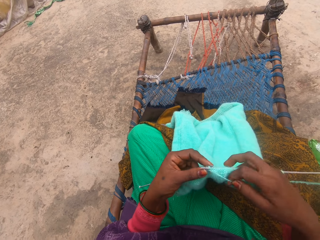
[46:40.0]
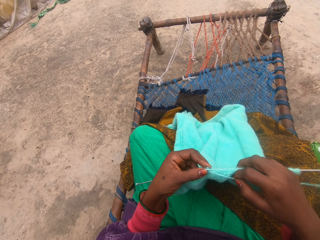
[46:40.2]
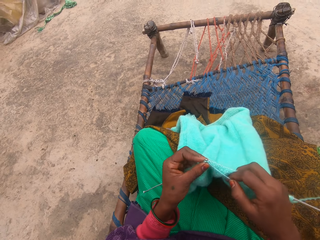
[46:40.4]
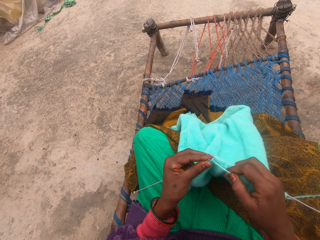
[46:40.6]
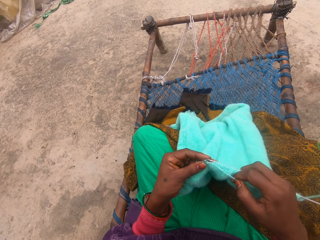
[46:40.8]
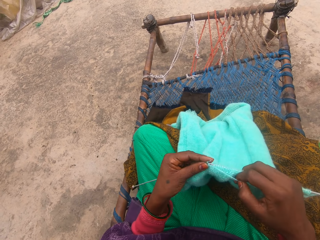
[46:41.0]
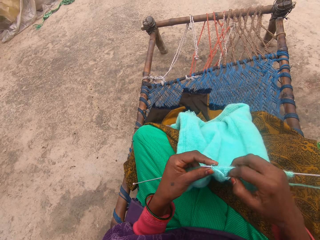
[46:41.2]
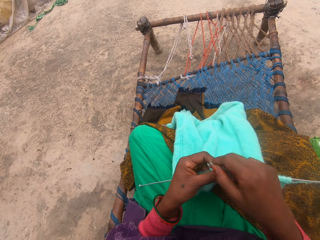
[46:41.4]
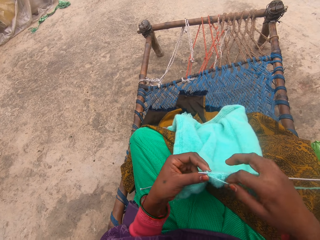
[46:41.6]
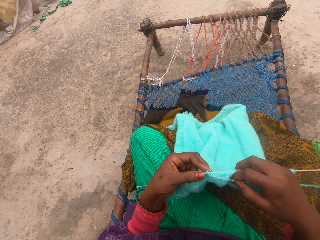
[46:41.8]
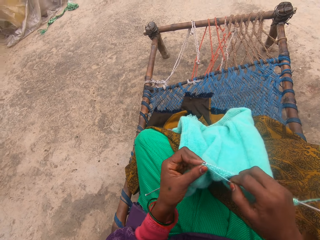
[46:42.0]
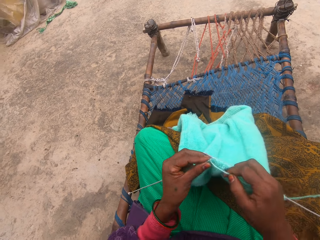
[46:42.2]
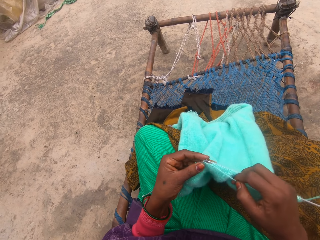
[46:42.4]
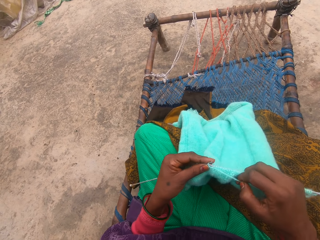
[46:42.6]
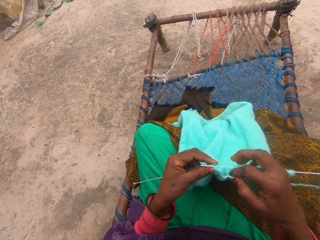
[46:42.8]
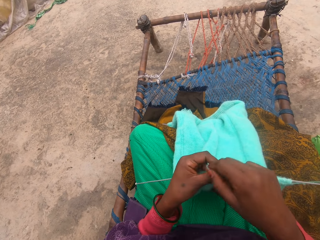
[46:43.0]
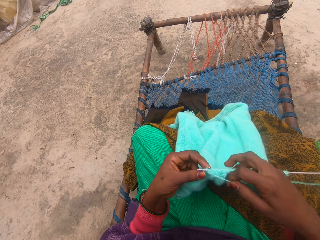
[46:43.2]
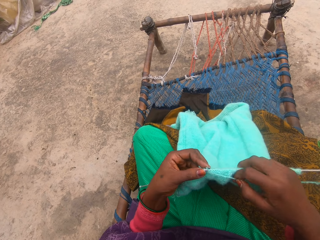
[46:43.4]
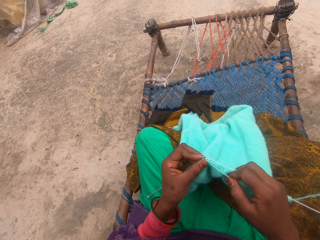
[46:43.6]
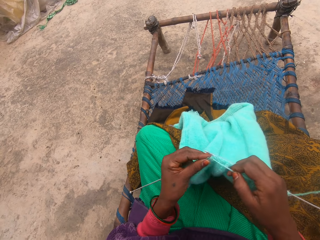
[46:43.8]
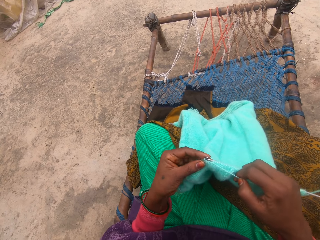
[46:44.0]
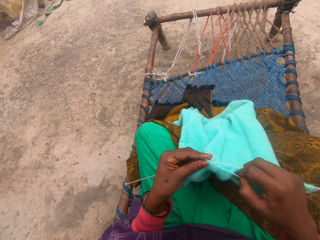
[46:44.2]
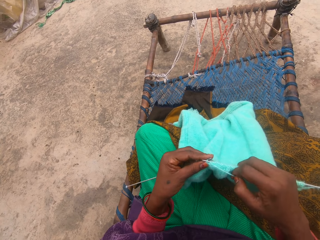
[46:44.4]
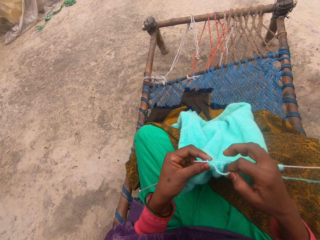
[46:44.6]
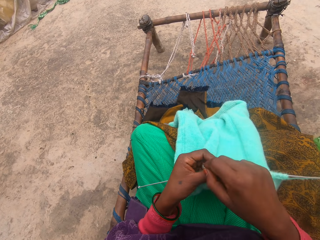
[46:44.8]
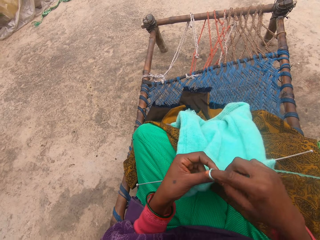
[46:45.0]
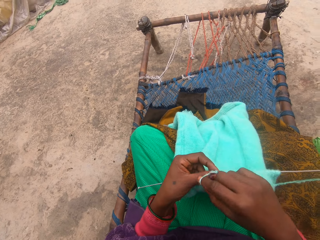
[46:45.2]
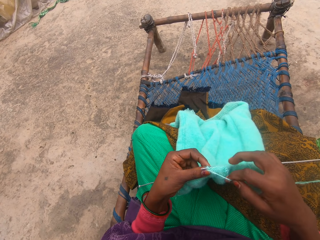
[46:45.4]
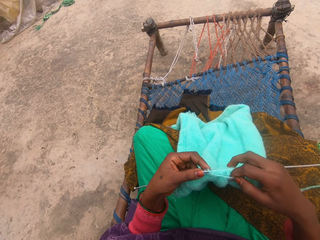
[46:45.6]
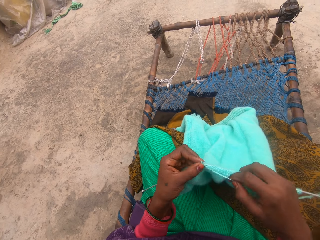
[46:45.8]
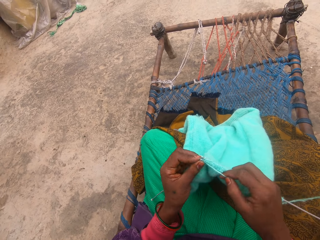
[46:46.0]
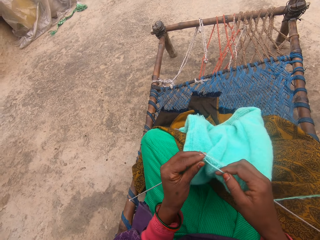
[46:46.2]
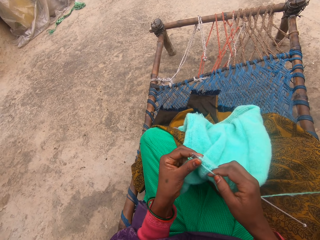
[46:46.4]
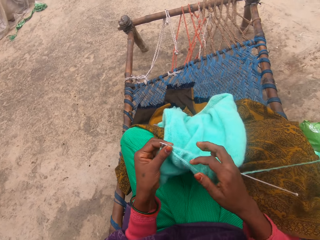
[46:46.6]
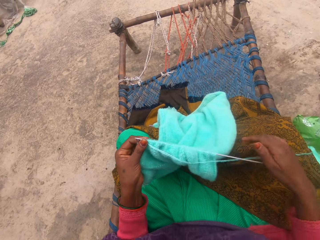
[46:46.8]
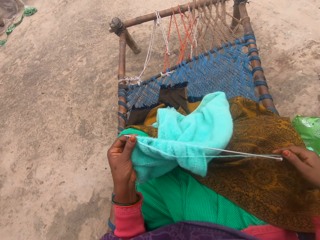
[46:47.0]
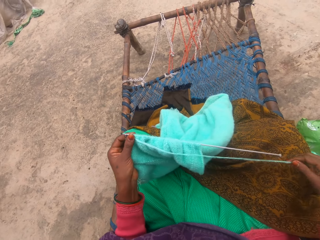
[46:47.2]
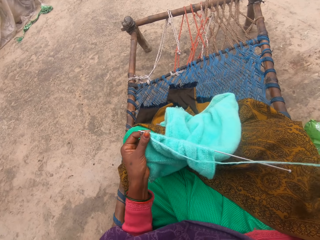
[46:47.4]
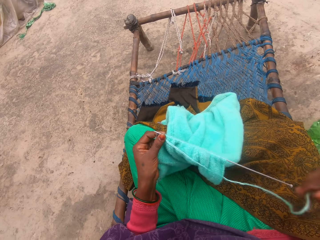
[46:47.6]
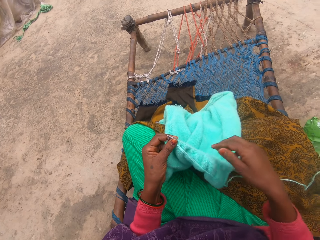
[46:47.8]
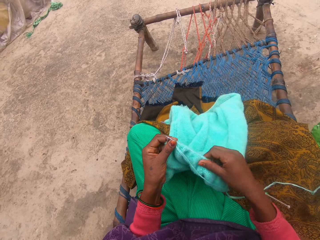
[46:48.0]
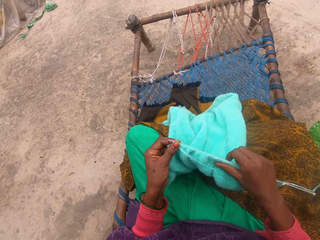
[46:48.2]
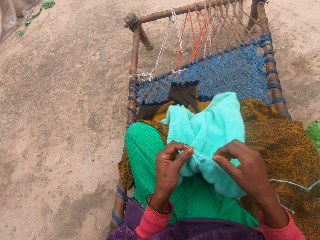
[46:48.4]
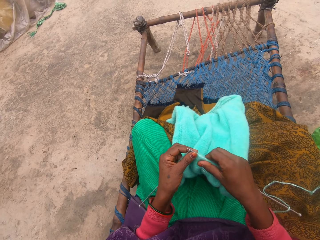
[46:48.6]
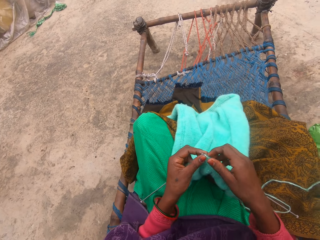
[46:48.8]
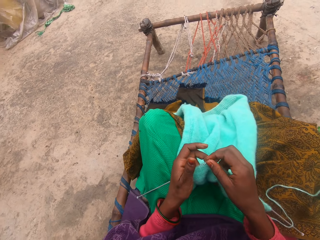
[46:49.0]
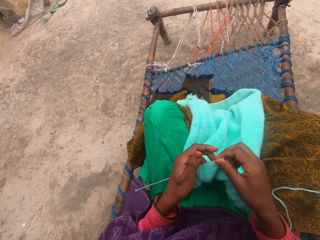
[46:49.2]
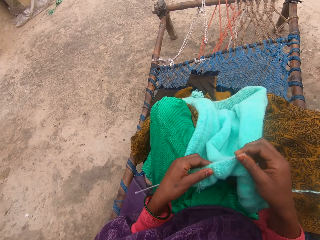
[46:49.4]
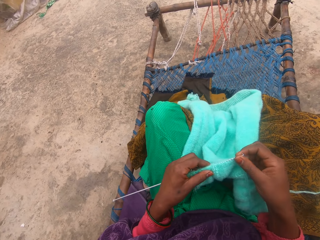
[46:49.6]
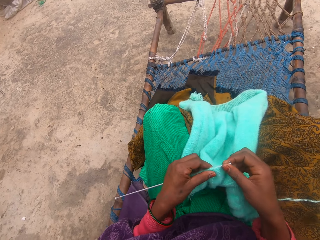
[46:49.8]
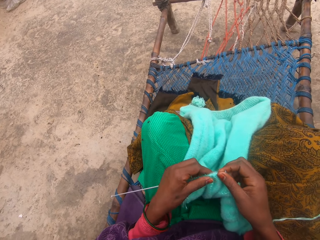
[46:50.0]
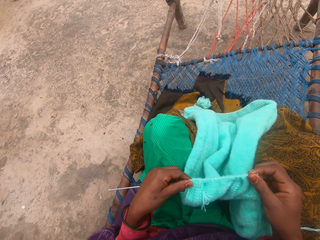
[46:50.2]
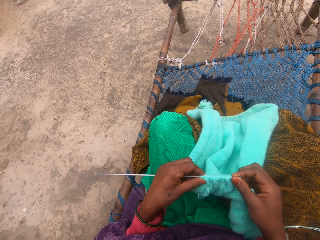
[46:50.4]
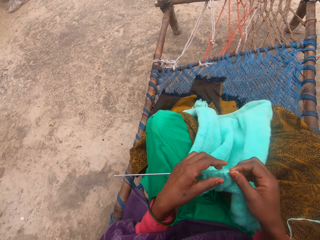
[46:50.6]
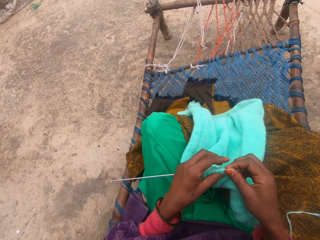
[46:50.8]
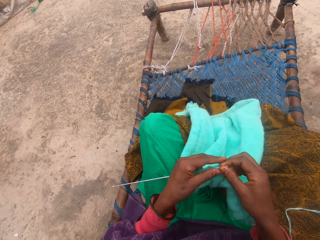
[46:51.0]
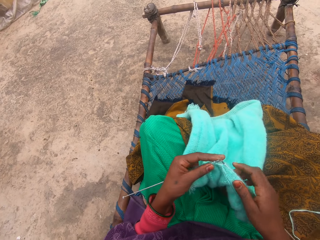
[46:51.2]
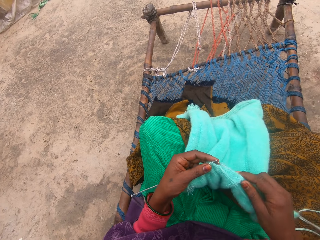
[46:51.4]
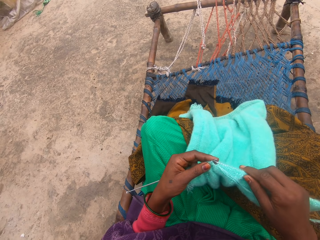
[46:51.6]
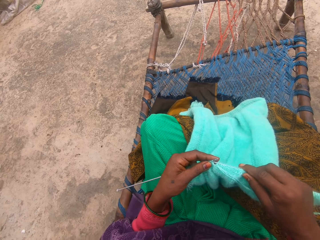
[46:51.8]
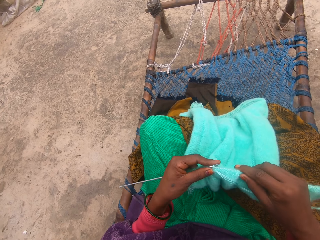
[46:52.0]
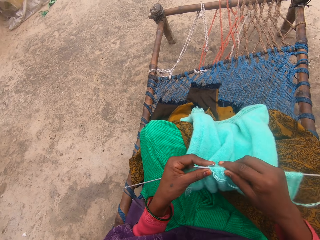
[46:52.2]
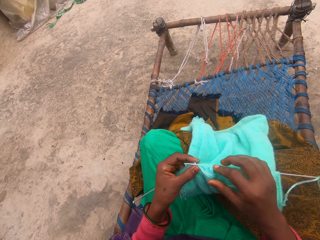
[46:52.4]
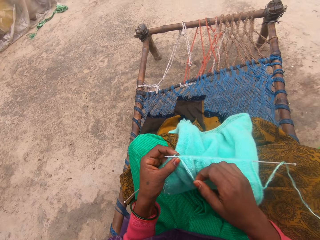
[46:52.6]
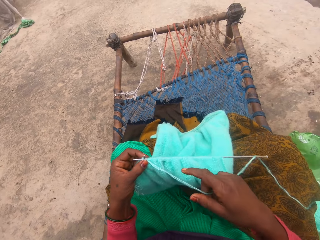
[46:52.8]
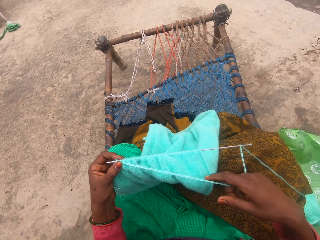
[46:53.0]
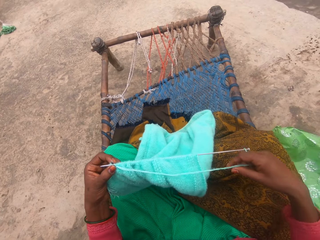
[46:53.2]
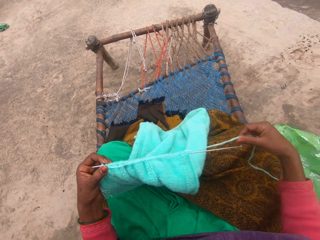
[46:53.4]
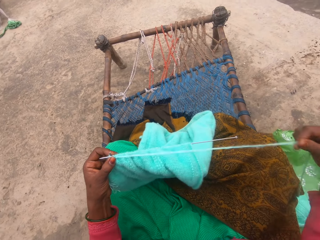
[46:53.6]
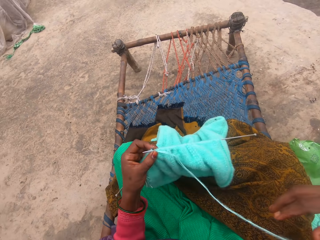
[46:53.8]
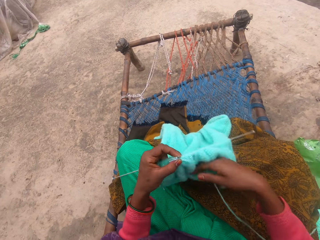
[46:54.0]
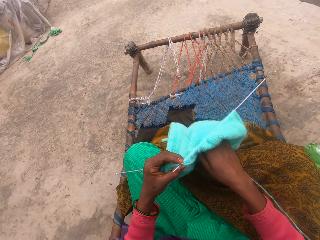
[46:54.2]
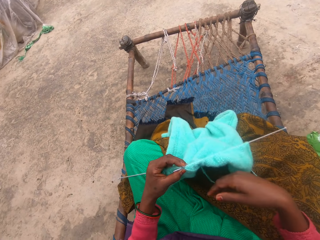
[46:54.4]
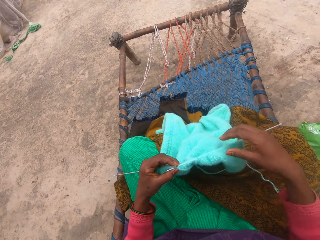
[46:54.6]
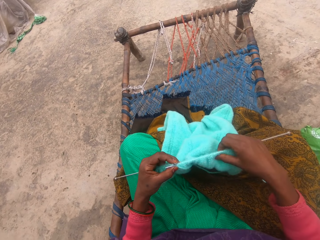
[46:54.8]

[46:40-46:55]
The camera wearer adjusts the yarn with her right hand. She pulls the piece of cloth over the needle. She adjusts the knitting needle in her left hand. She inserts the knitting needle in the yarn with her right hand. She sews the piece of cloth. She adjusts the yarn with her right hand.

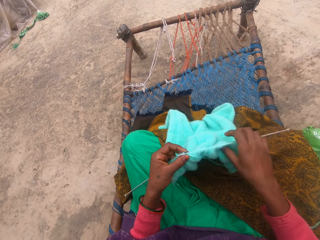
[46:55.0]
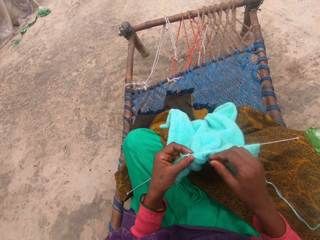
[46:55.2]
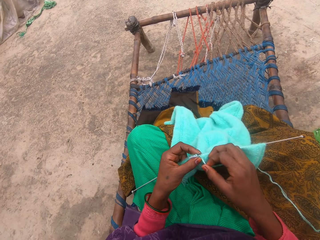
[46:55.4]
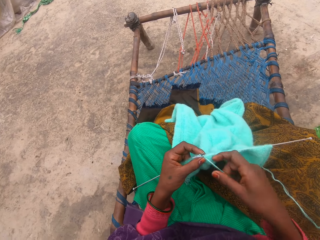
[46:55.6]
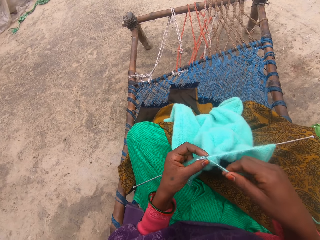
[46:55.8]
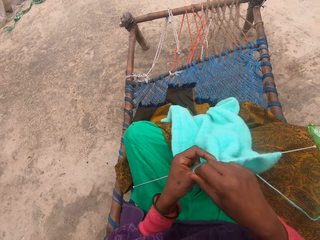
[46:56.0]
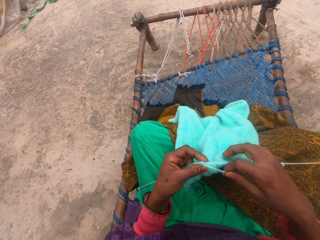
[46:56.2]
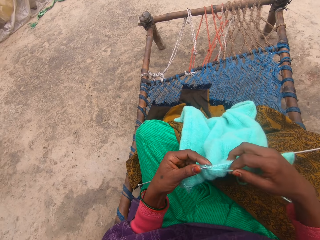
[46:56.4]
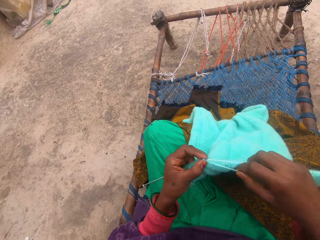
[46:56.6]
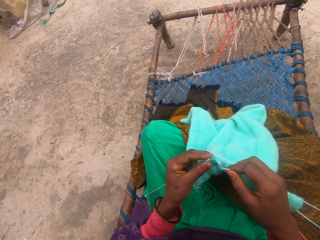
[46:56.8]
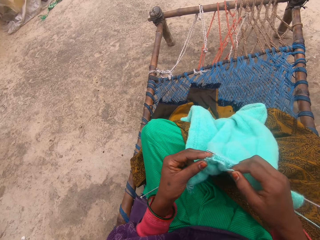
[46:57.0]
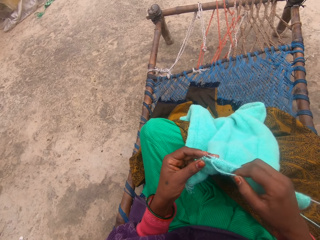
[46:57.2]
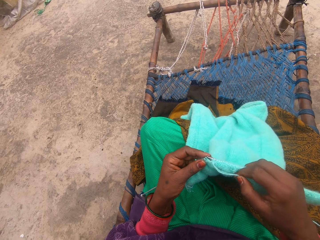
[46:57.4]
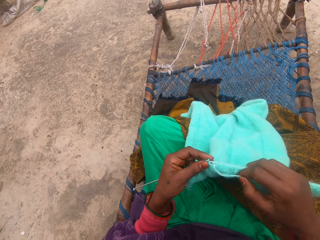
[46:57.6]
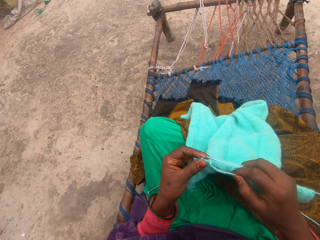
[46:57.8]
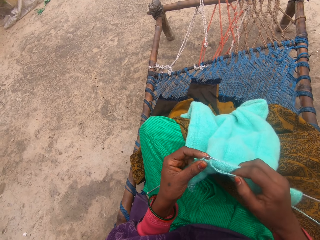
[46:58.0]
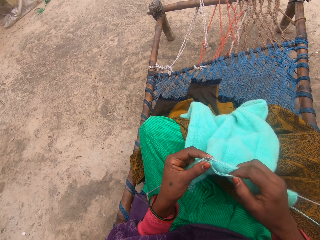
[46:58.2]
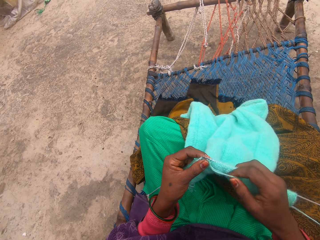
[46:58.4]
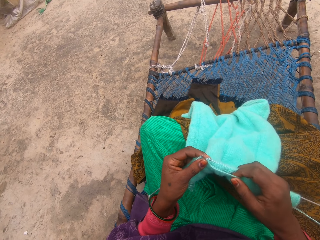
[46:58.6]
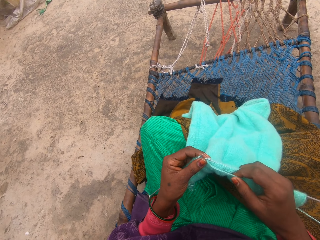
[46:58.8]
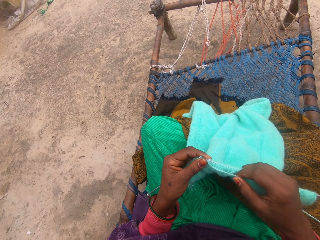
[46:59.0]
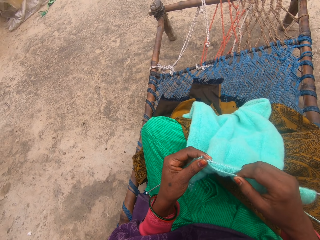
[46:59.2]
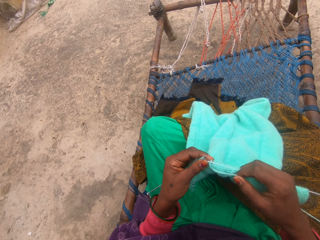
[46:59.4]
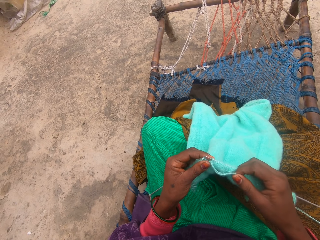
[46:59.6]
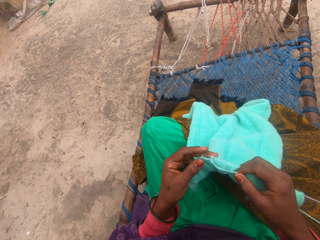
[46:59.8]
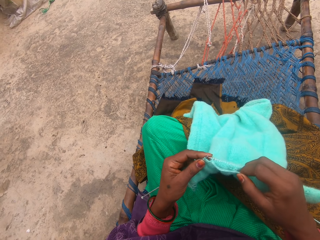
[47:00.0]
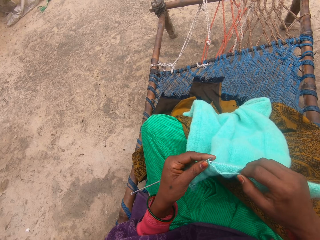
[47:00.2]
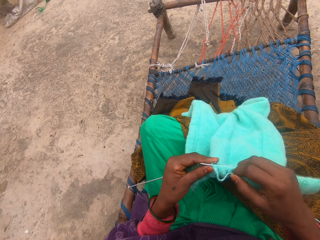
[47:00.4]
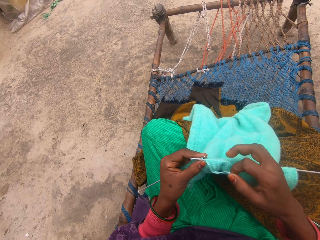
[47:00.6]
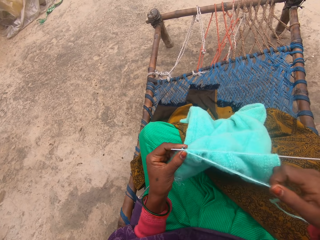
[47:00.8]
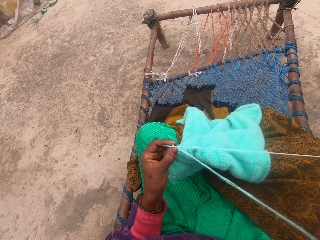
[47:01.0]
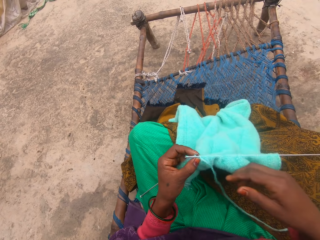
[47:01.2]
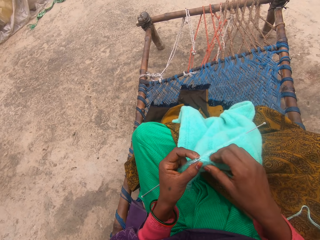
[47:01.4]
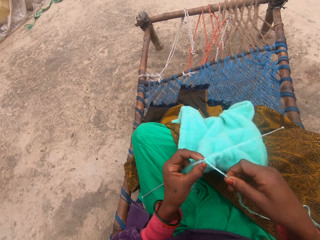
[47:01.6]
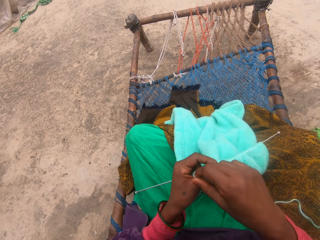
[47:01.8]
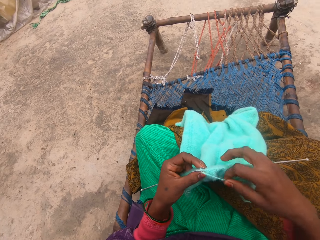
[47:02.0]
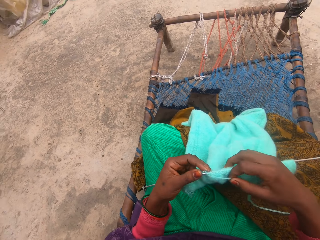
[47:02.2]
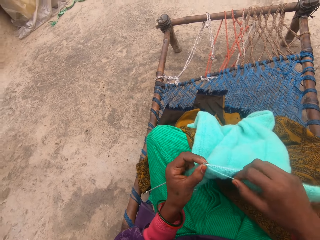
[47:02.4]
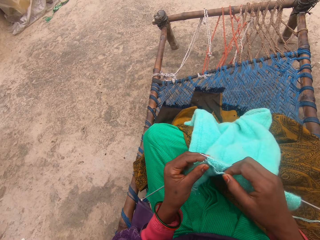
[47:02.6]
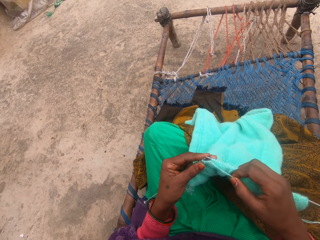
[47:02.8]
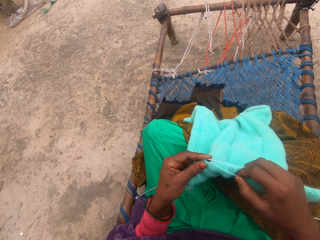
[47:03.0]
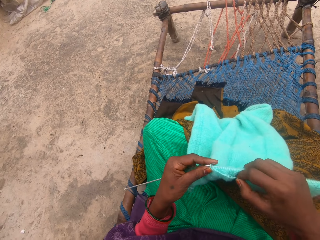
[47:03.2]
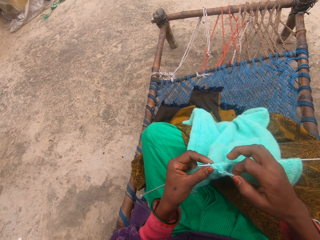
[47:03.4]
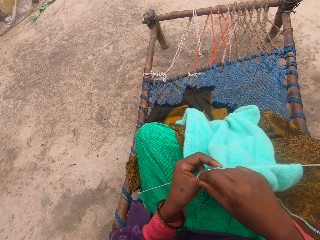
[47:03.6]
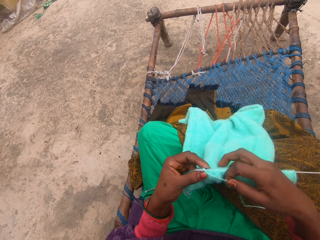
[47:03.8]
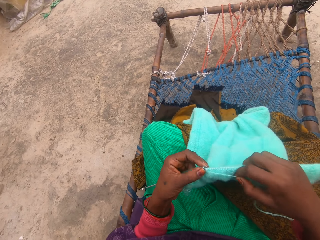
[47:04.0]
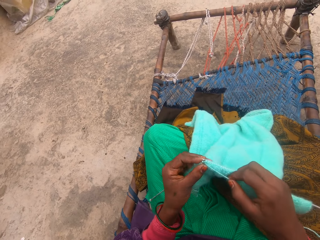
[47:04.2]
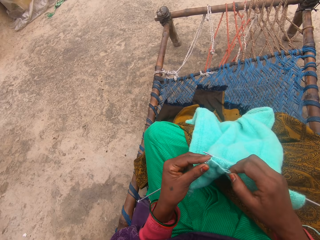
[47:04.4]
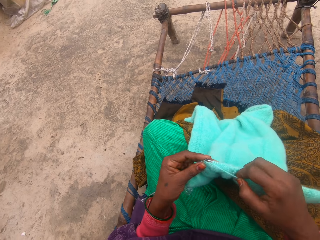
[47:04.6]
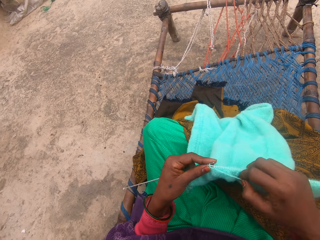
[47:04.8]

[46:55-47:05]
The camera wearer knits the yarn with the needle. She adjusts the yarn with her right hand. She knits the yarn with the needle.
